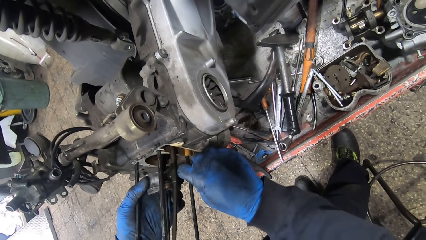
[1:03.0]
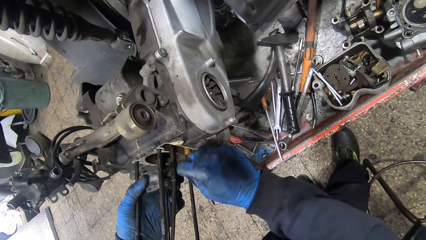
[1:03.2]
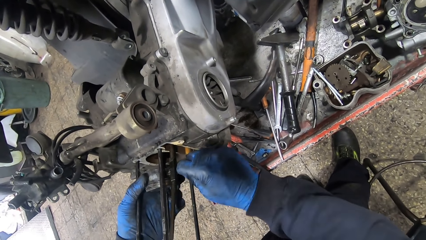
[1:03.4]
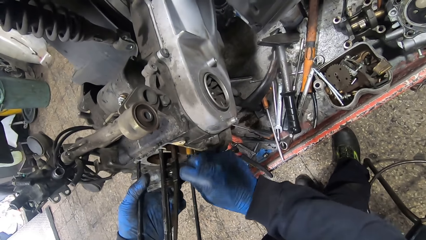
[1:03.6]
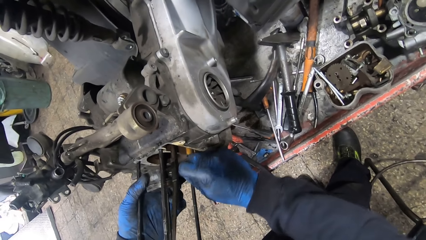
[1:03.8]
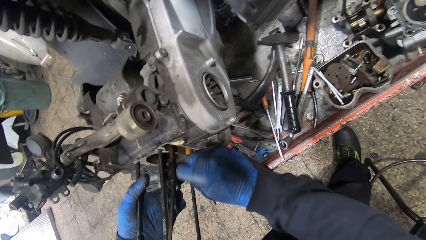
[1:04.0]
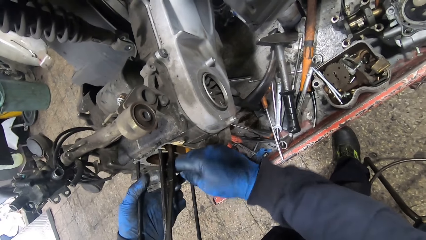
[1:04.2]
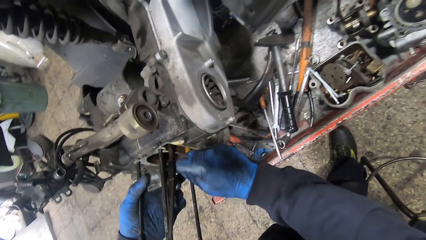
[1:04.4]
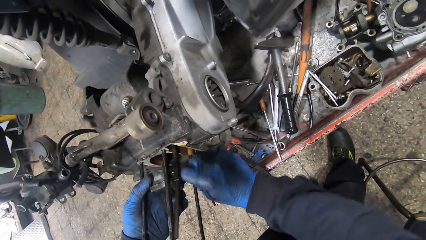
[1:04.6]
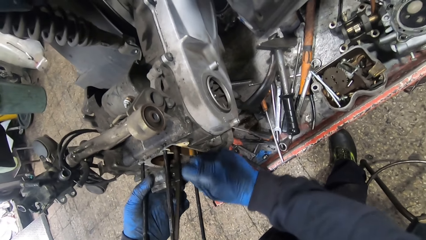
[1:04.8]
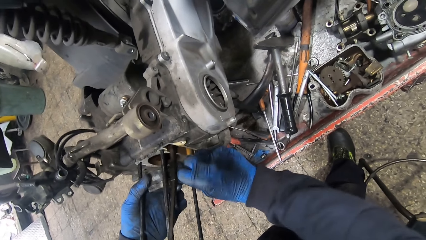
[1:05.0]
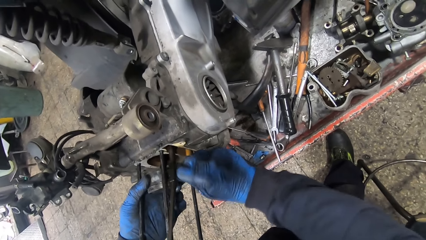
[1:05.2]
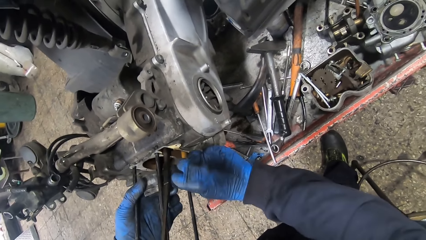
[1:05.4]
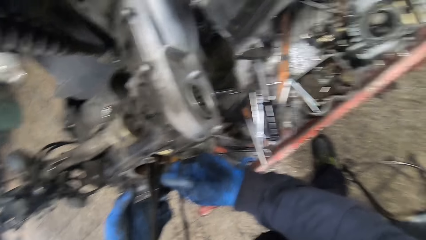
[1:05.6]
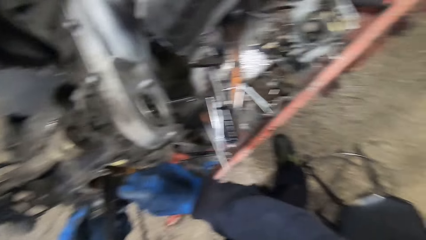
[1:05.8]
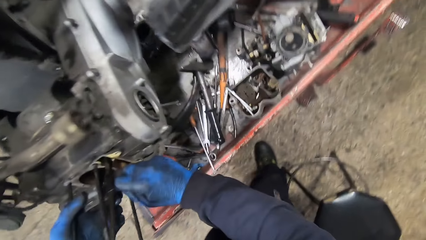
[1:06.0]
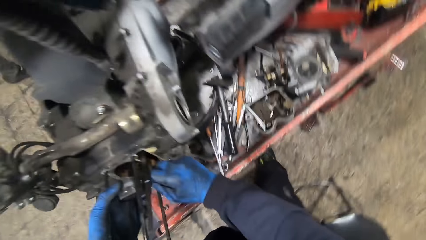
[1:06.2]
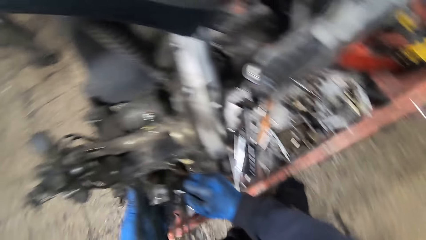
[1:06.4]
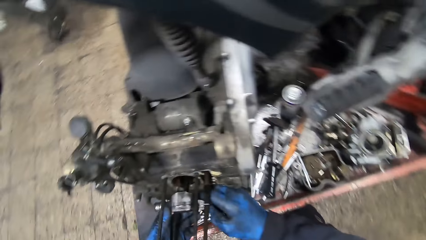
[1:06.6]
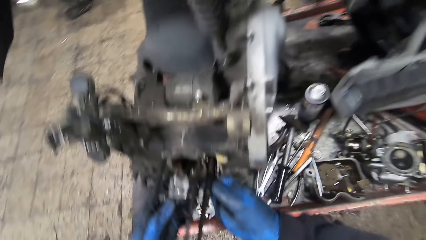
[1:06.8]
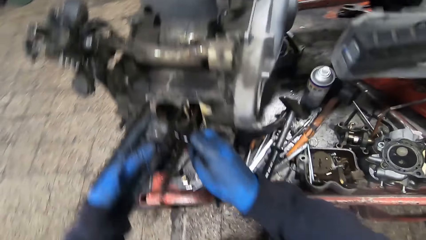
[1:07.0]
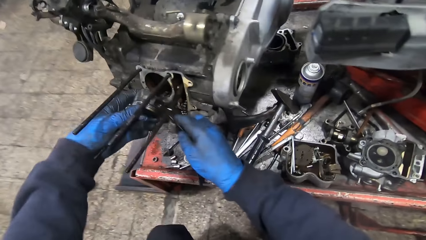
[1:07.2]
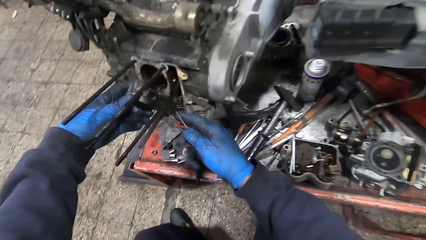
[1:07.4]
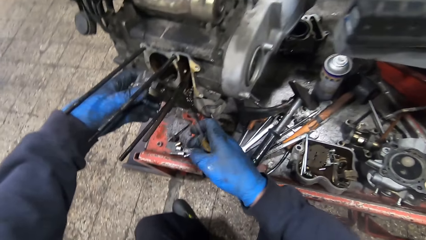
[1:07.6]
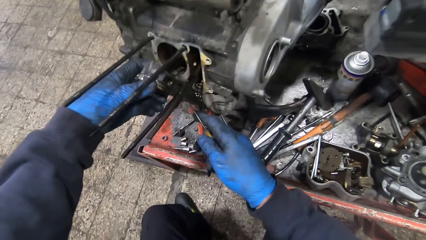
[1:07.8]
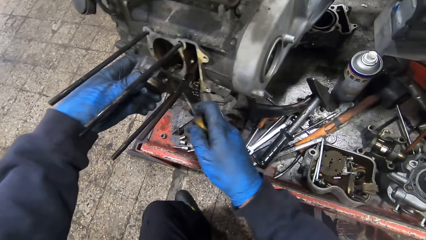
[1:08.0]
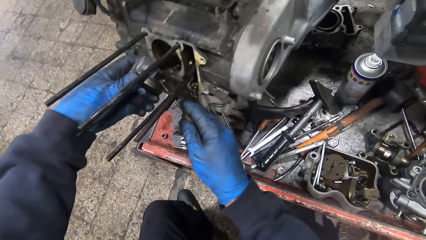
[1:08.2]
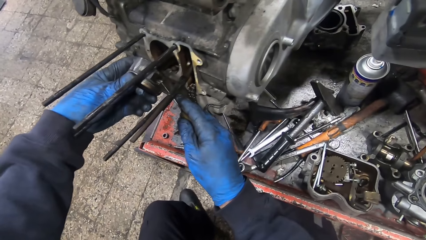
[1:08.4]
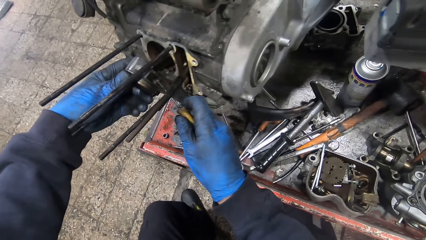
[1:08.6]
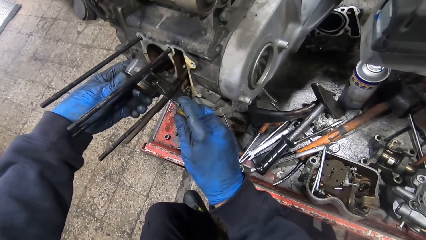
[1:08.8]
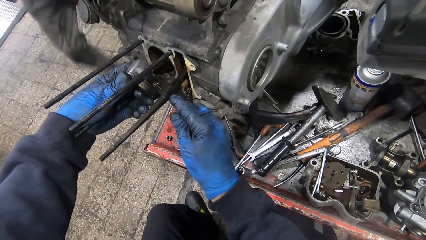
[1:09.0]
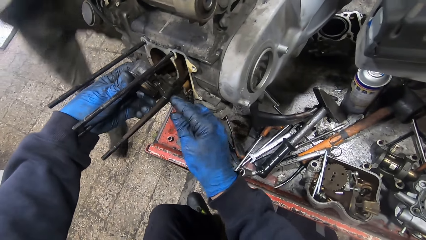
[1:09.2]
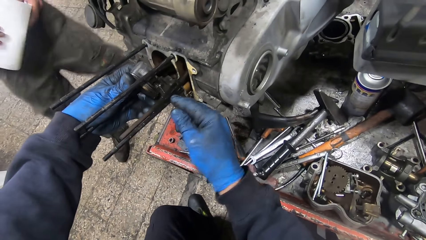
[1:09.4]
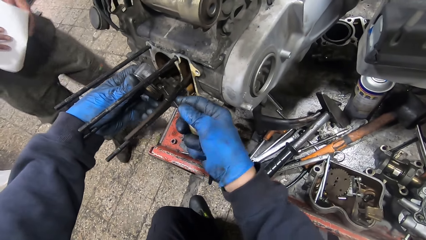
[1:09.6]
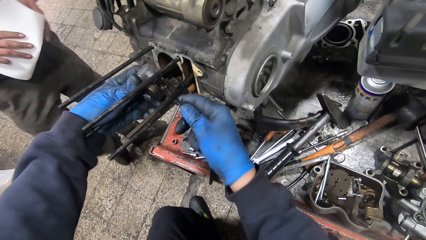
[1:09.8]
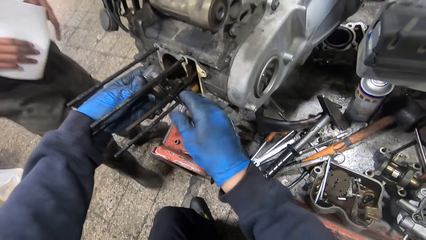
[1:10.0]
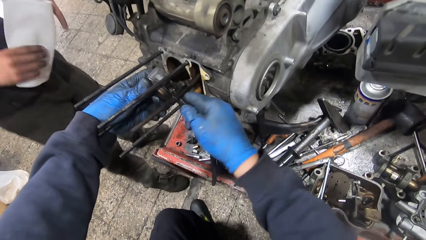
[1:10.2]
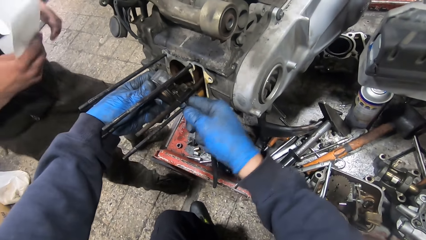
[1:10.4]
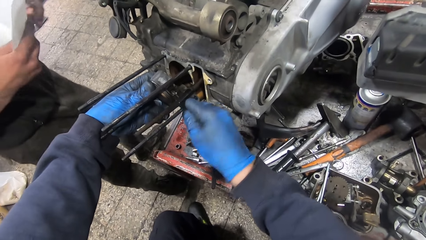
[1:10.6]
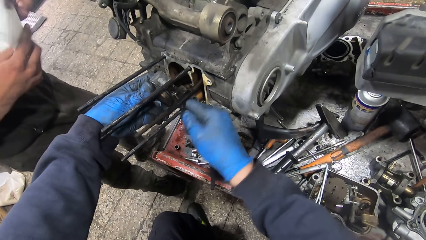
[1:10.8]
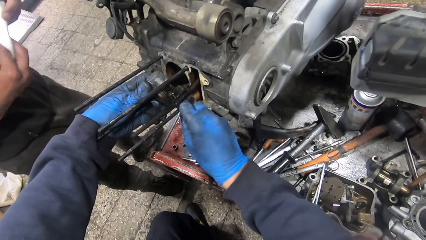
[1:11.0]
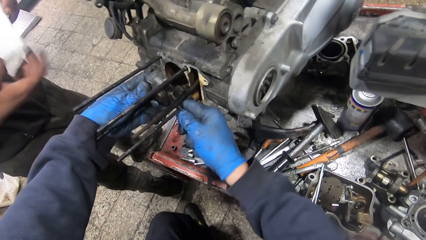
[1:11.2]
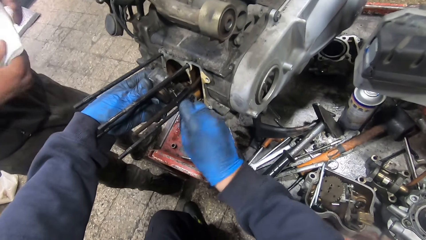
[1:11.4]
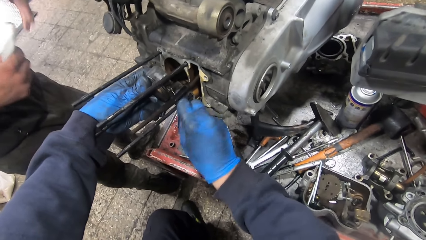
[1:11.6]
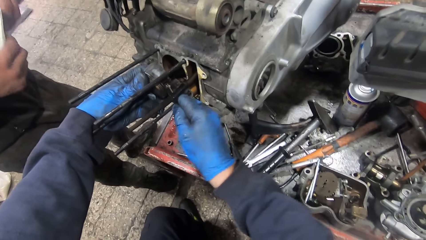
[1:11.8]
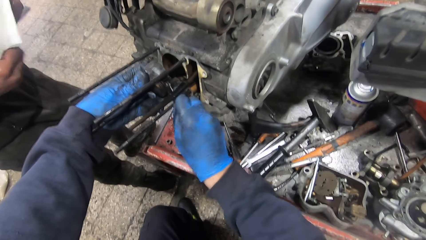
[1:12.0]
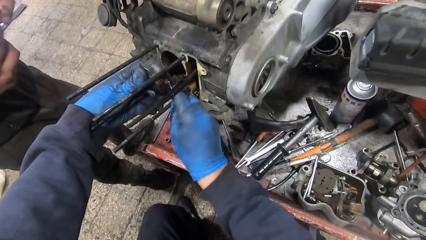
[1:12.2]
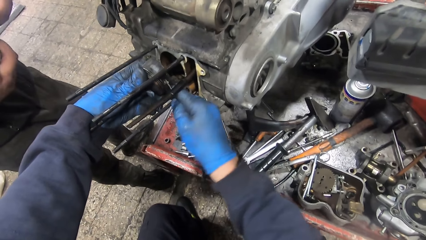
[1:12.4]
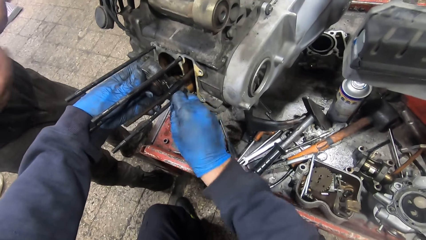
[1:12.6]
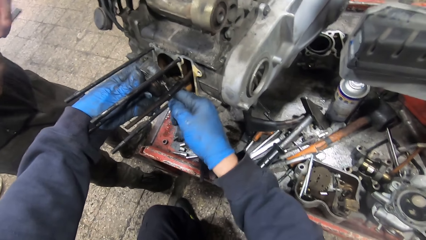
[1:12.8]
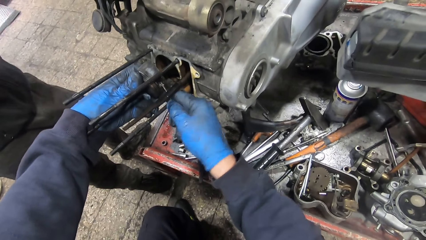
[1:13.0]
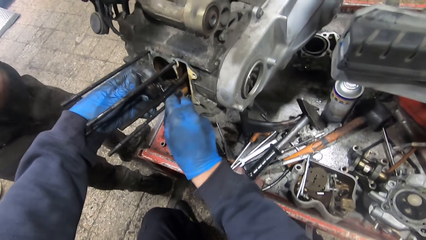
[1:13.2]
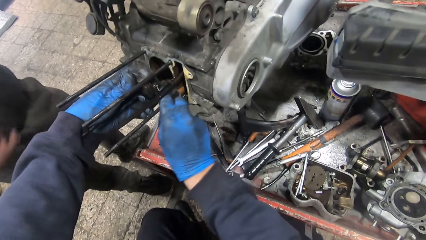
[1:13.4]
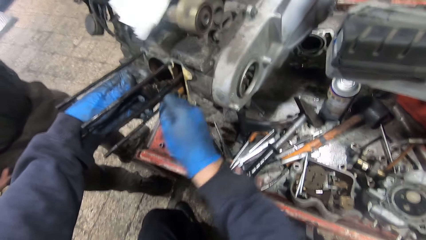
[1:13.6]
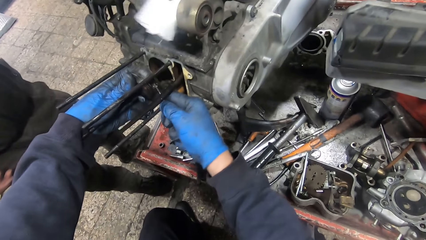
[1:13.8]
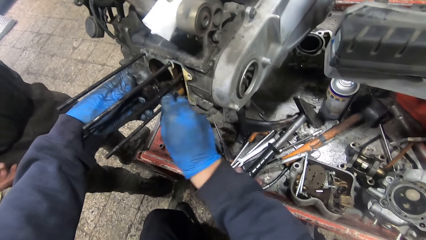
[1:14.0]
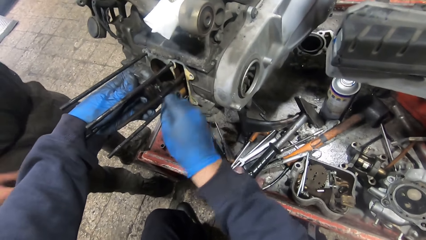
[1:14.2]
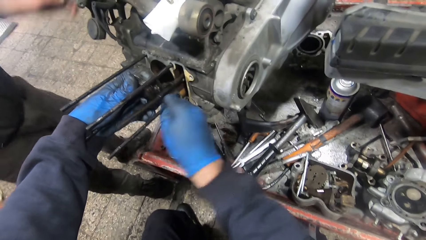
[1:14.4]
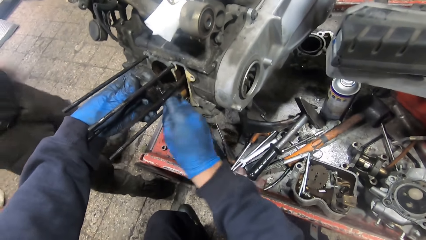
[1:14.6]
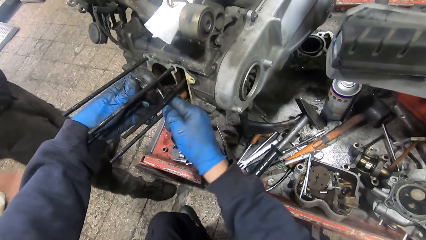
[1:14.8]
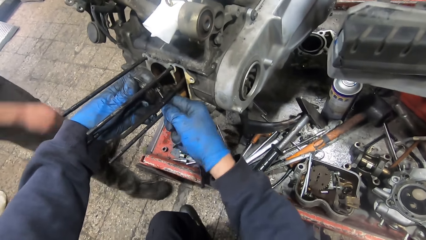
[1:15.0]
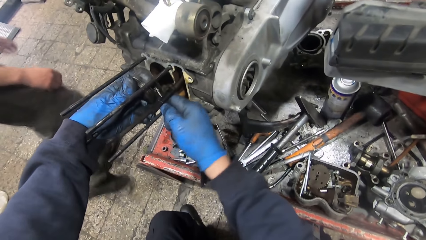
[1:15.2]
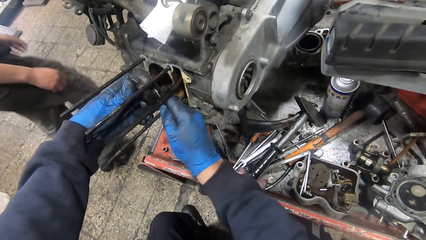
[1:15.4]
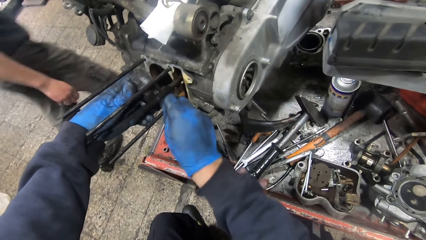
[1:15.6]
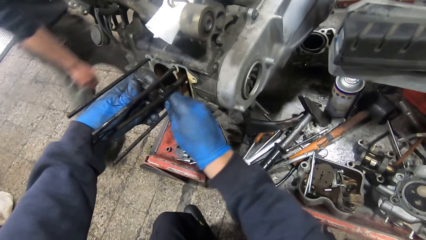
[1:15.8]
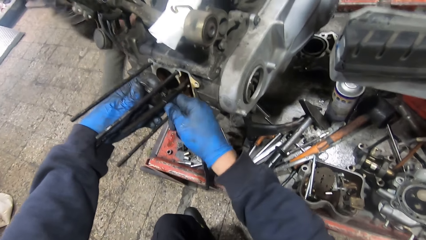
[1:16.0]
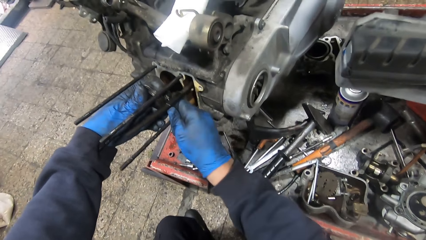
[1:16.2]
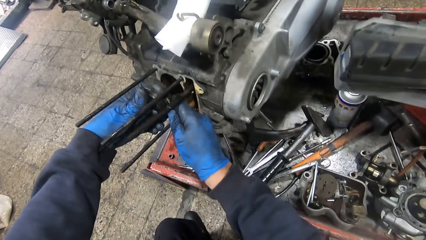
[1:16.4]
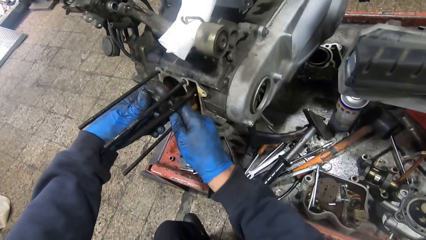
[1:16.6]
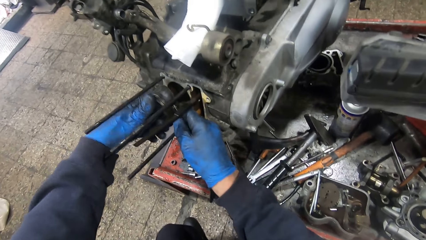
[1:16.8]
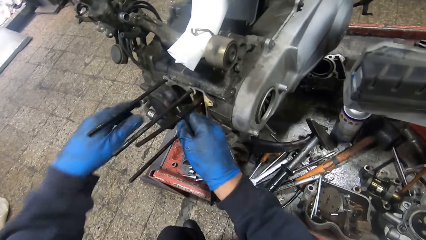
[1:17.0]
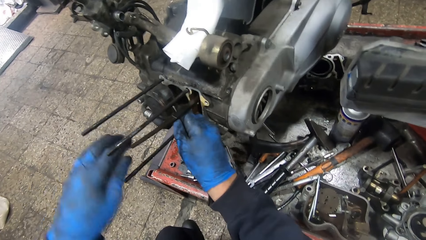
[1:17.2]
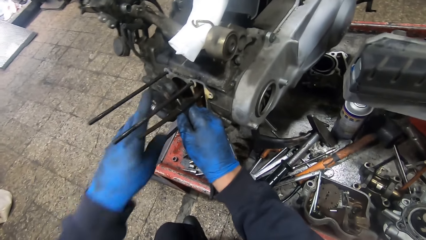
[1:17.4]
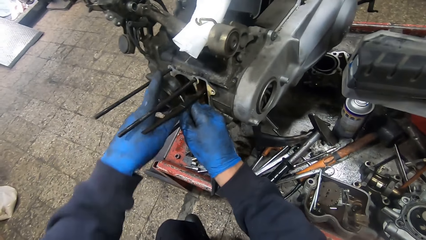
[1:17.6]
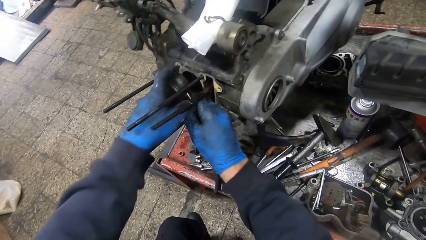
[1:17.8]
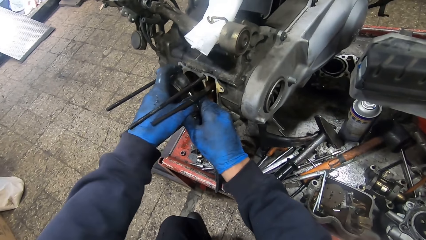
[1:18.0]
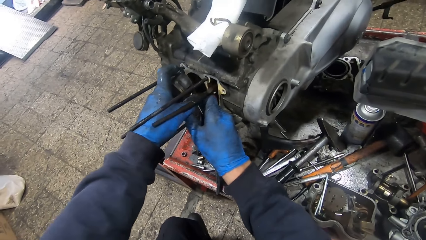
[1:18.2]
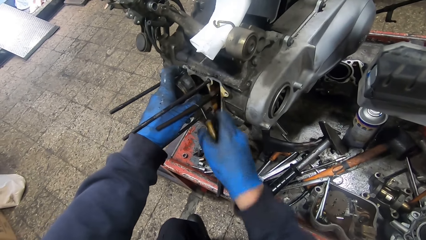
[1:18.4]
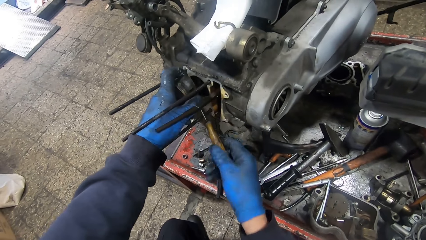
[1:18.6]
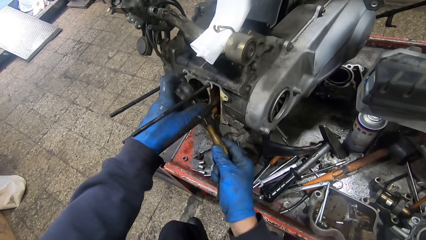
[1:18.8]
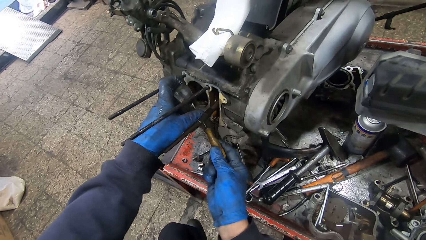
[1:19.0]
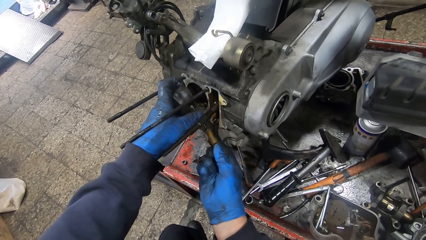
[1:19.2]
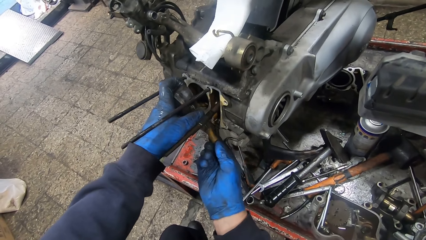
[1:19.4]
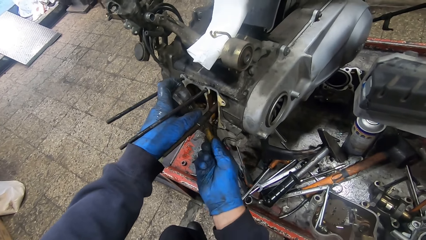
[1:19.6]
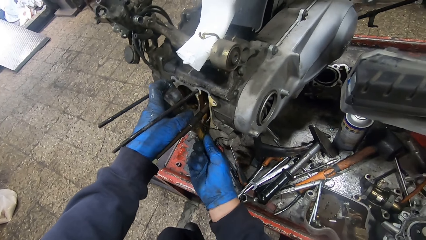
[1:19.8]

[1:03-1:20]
The man holds a paper with both hands, folds the paper and drops the paper on an engine.
